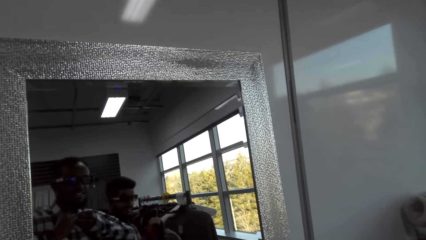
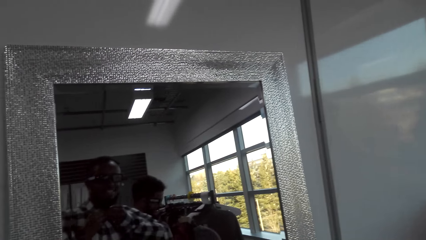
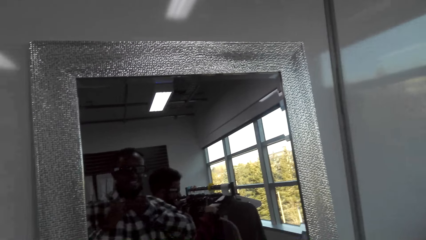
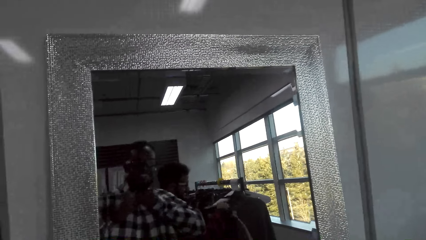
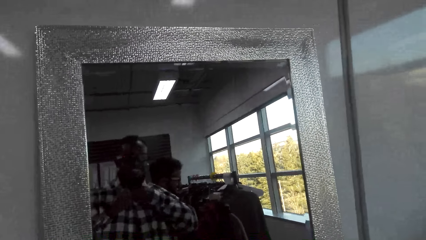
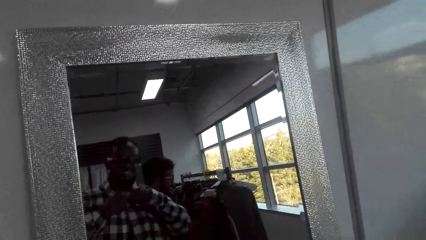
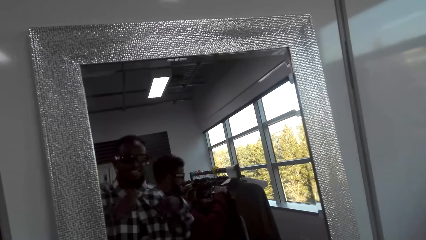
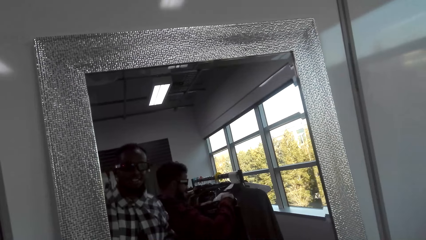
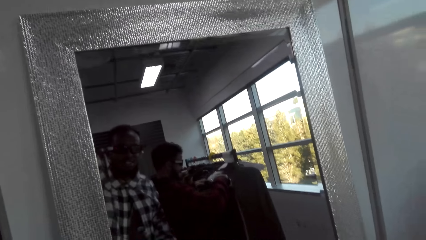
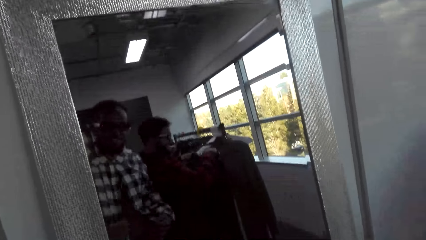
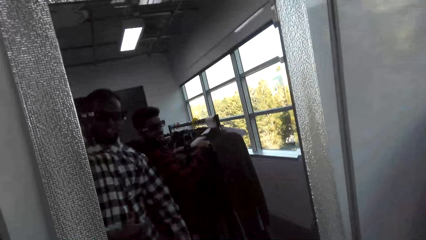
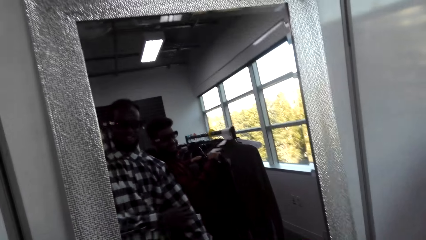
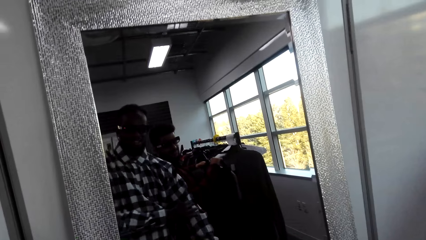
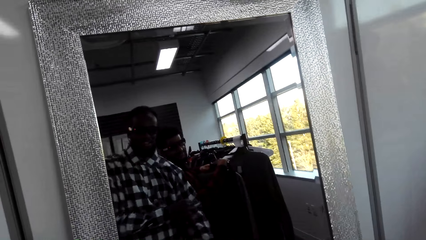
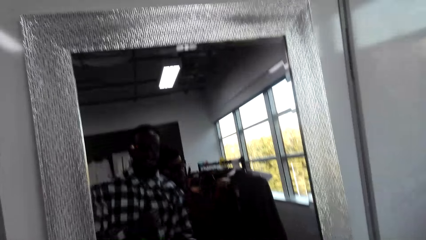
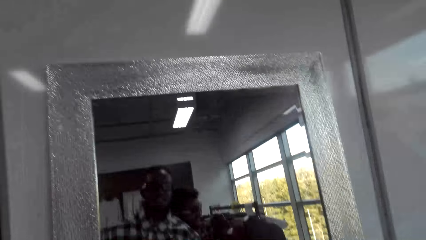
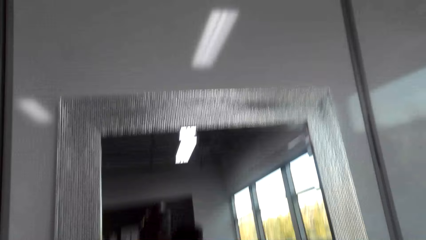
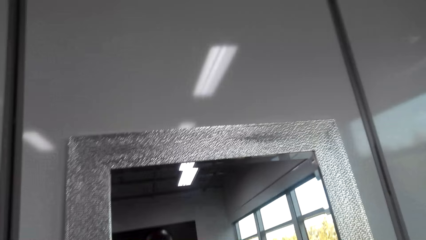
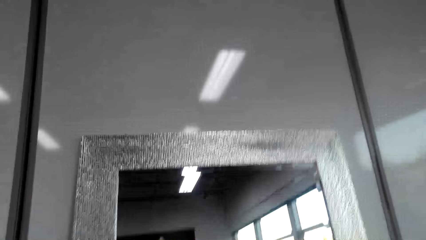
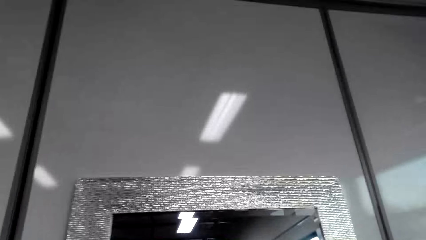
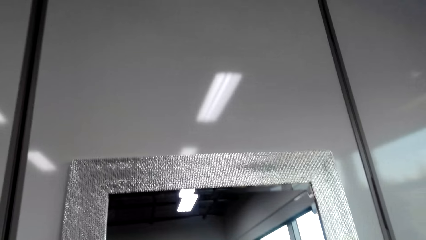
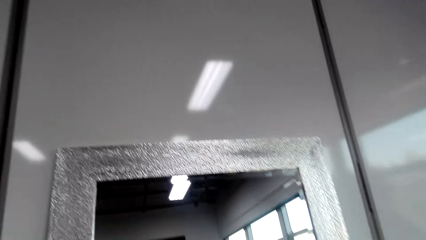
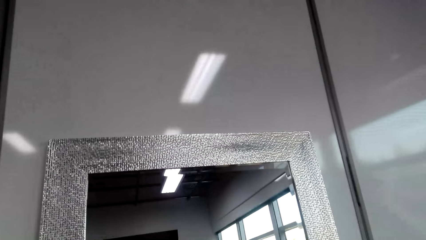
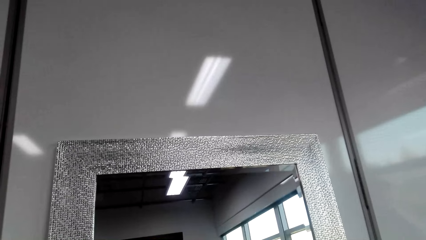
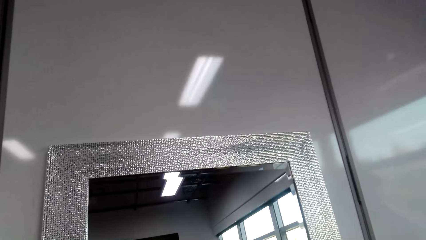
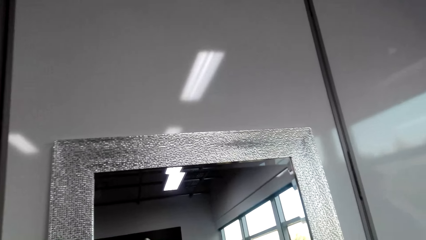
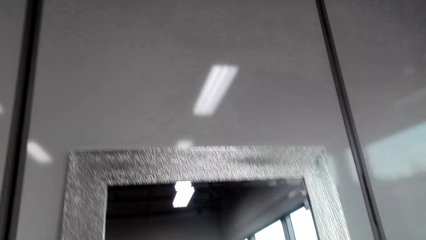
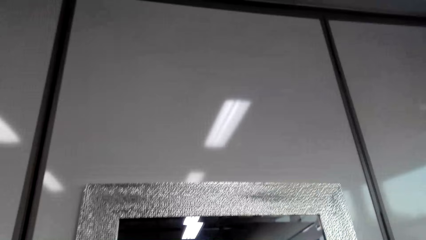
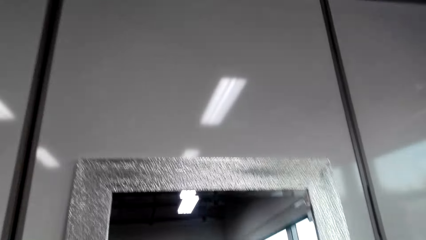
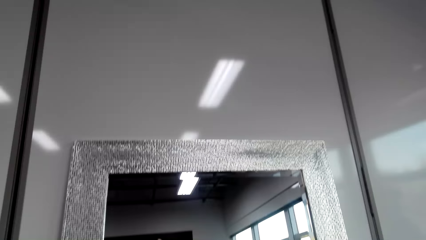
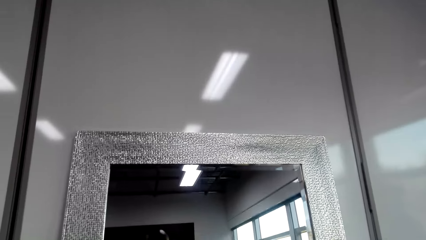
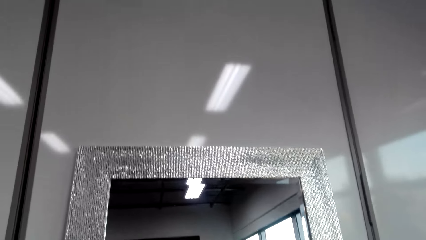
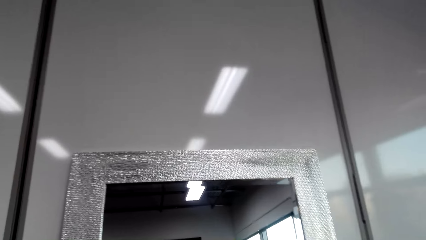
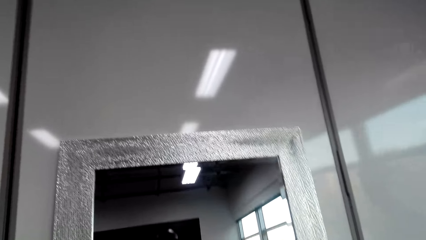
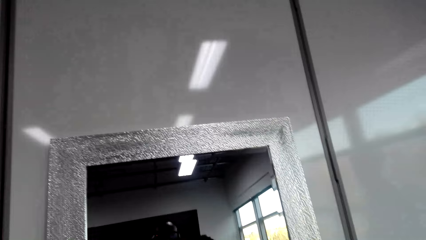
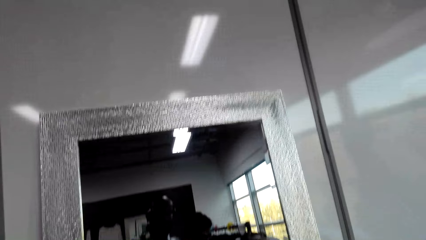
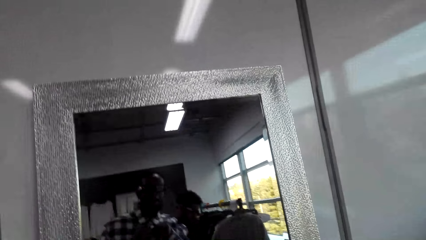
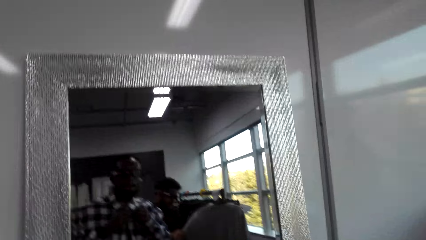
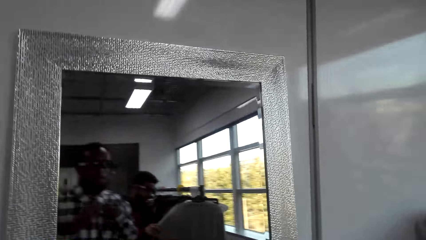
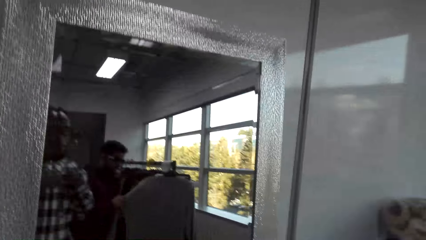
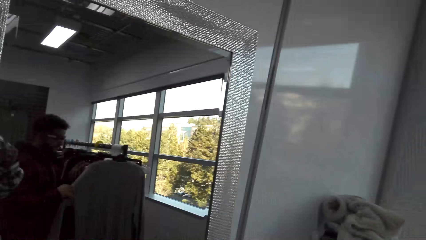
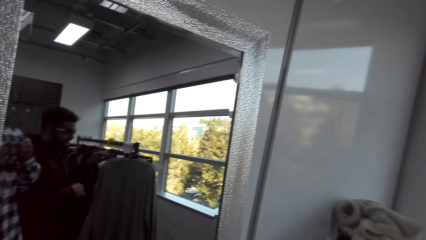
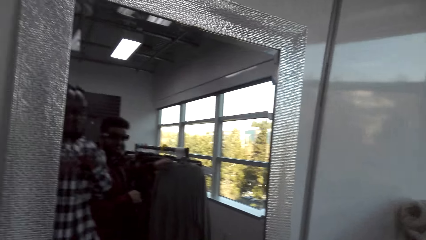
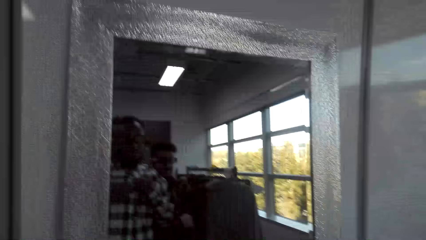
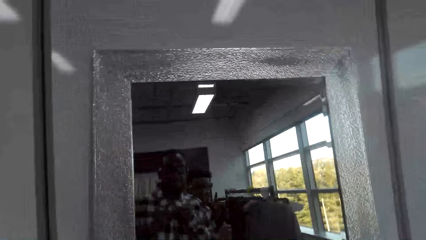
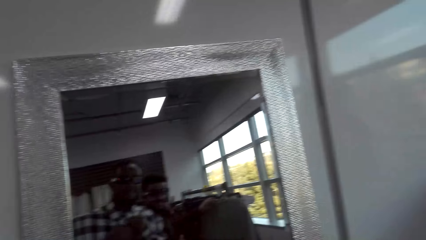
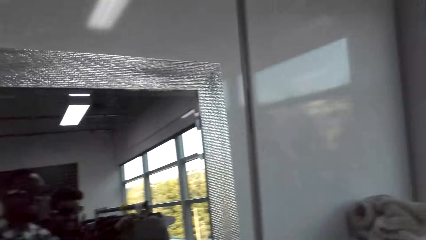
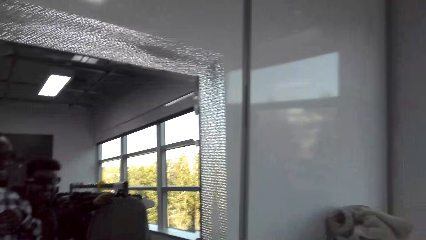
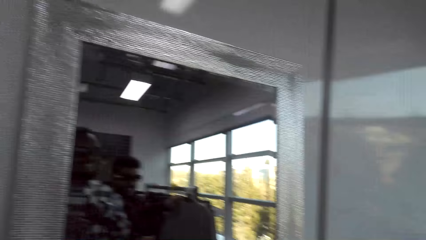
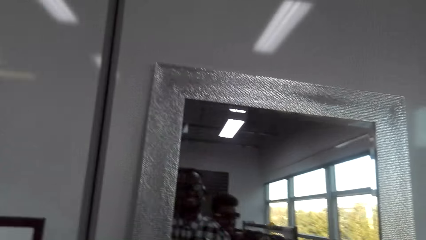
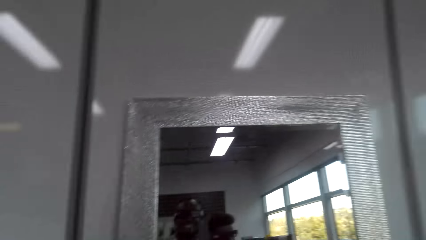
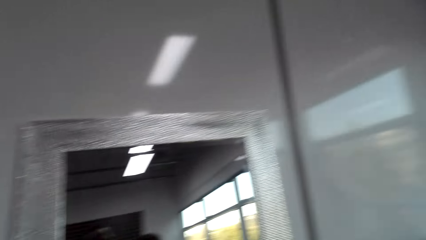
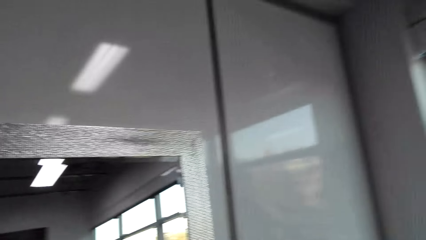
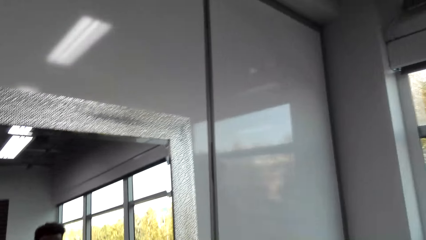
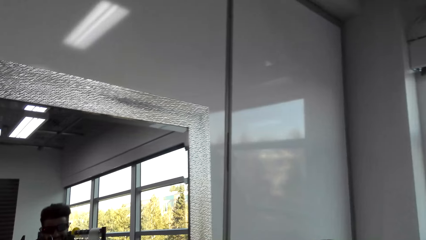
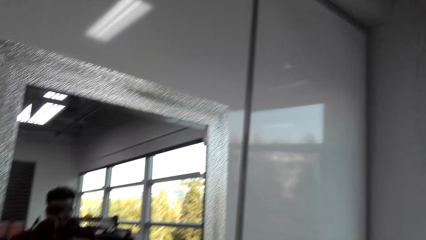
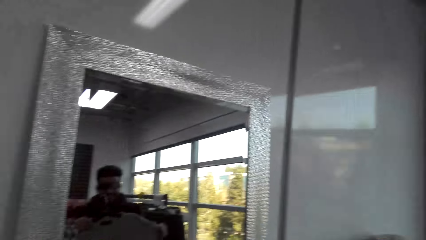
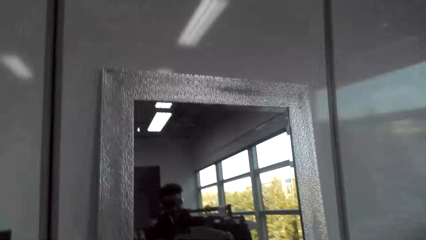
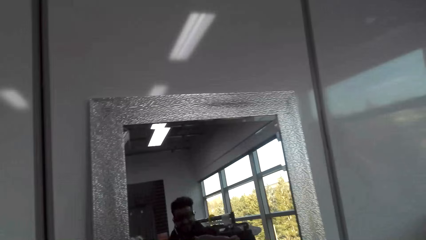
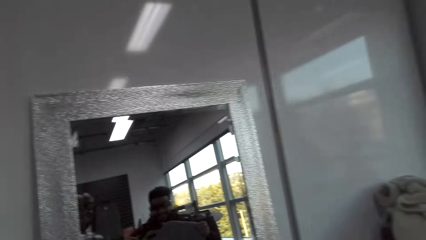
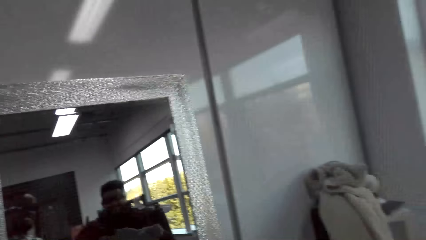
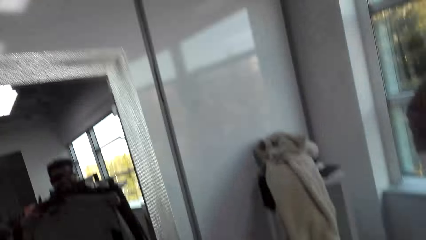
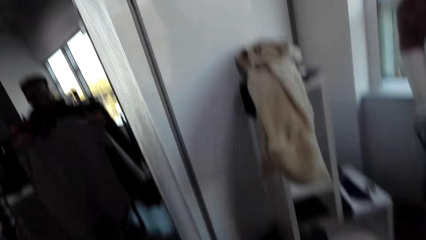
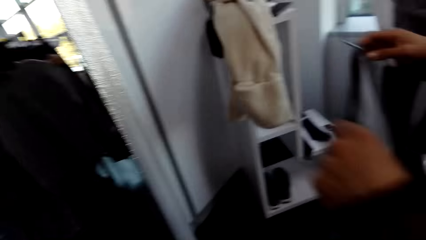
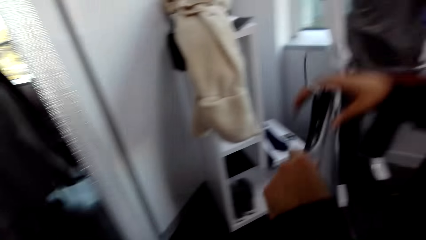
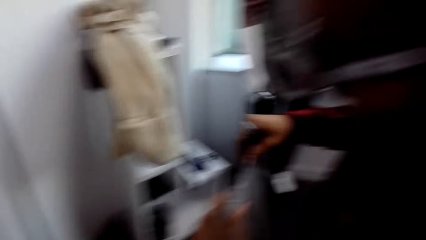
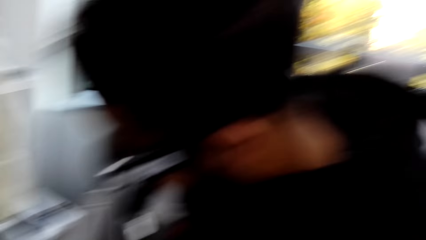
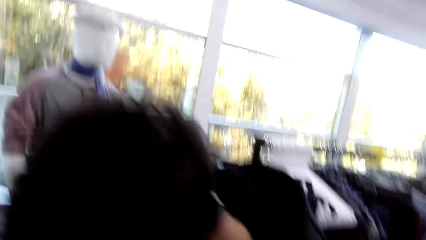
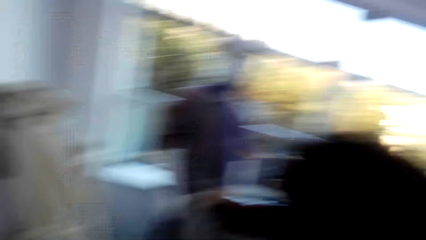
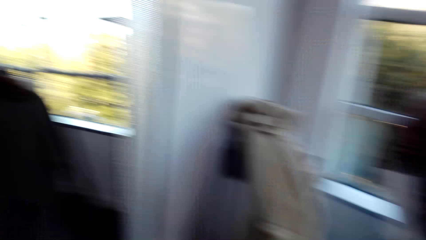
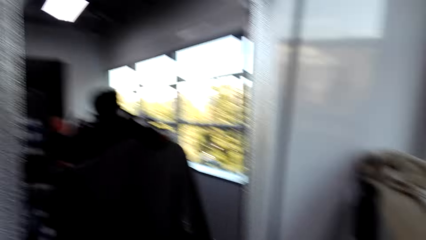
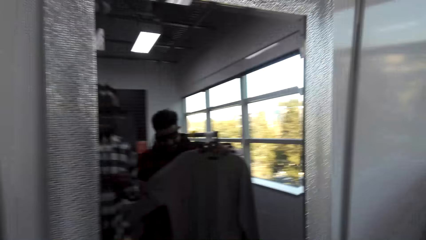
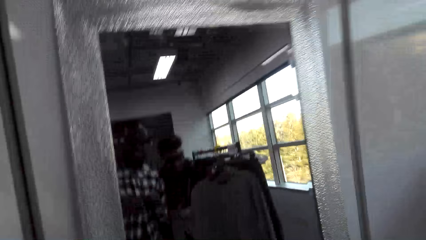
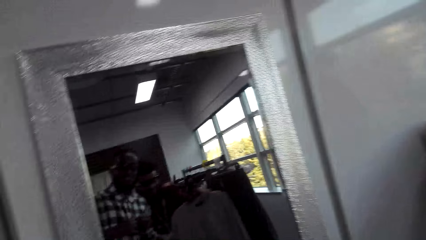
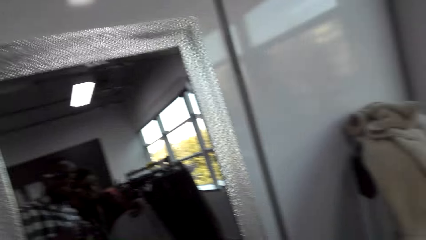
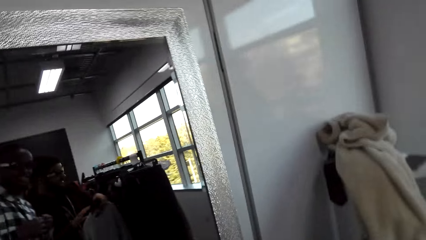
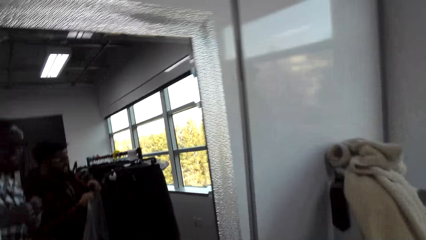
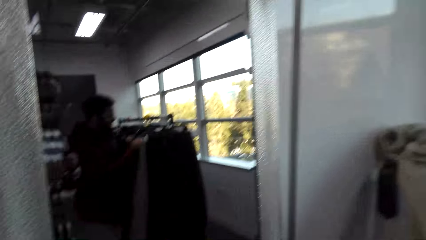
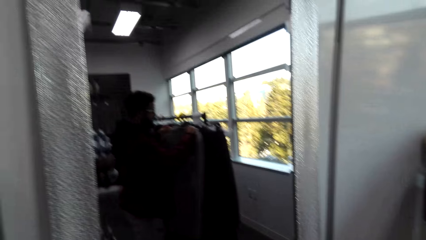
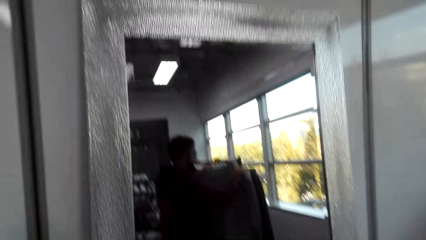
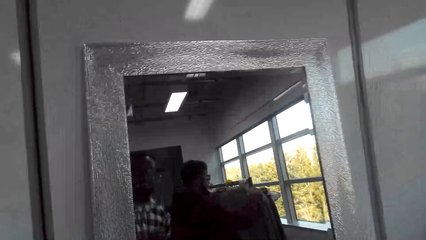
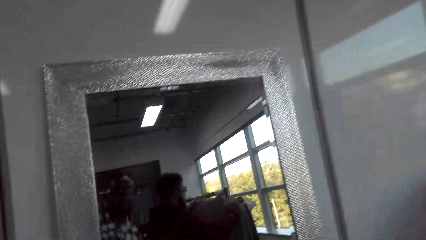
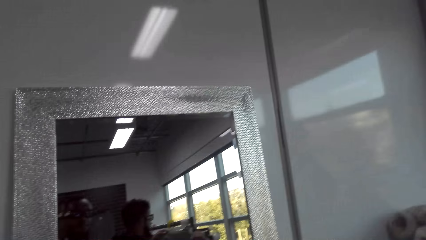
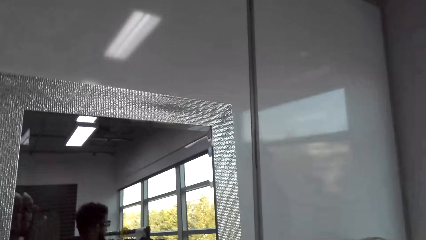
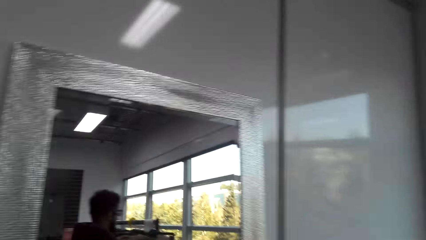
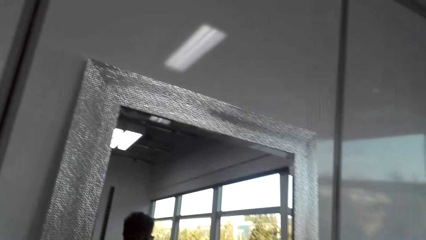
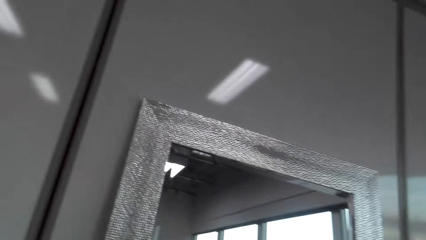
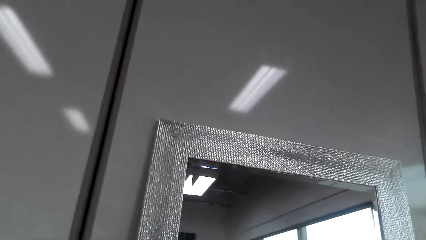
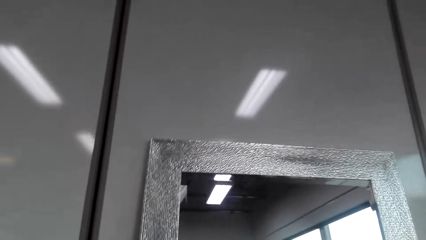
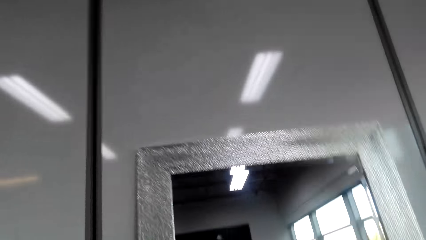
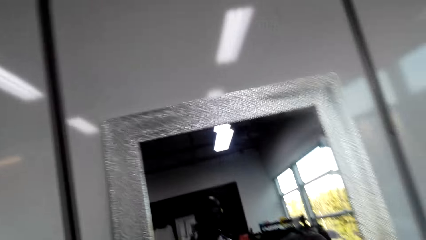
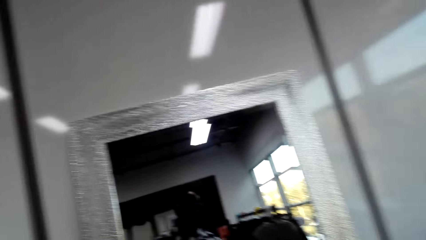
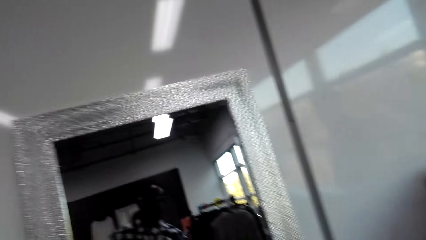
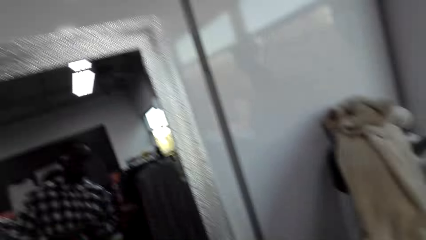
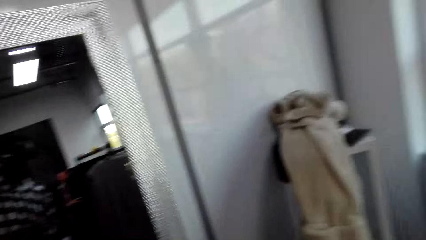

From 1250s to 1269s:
The camera wearer looks around the wall. They turn around the shop. They look around the room.
